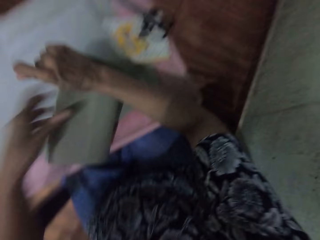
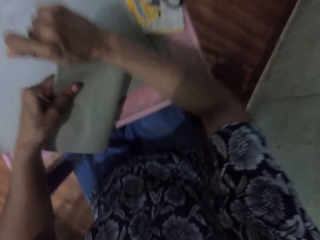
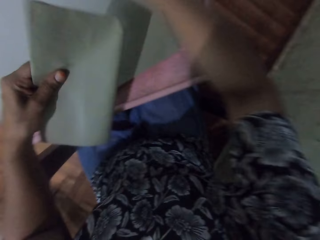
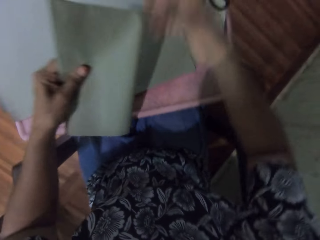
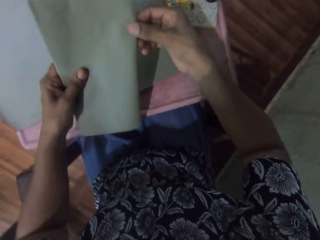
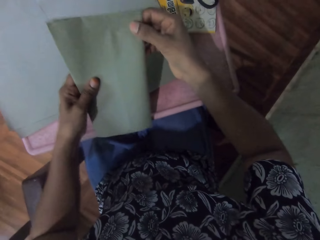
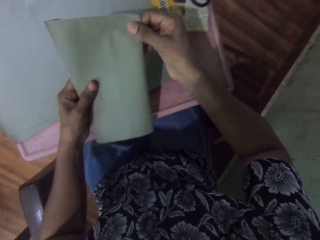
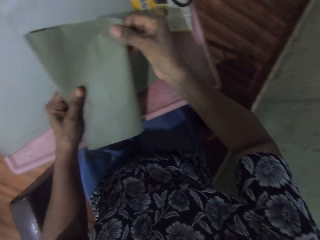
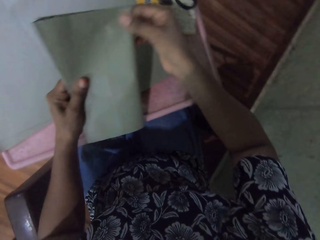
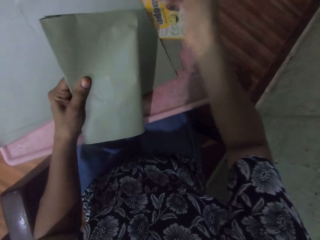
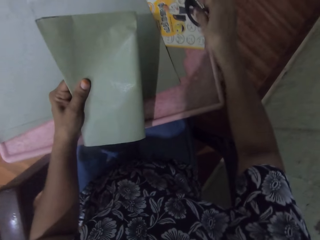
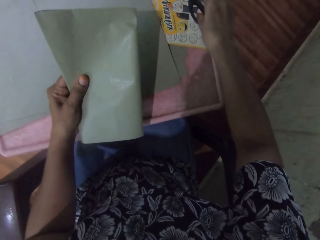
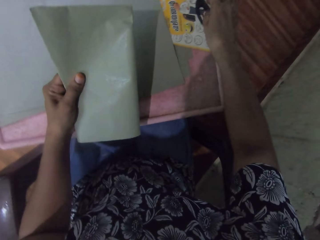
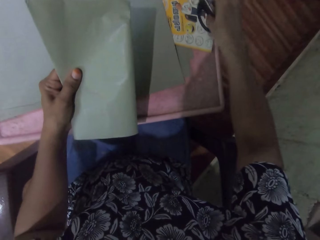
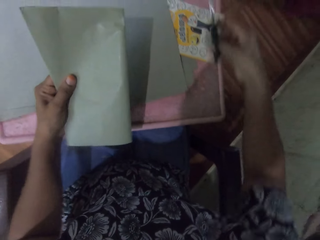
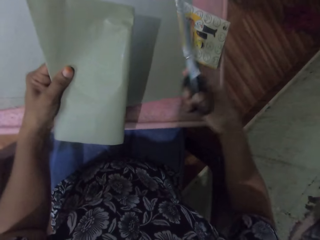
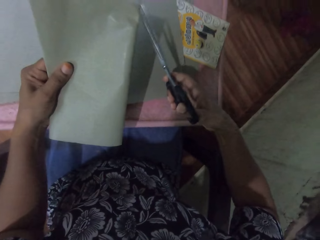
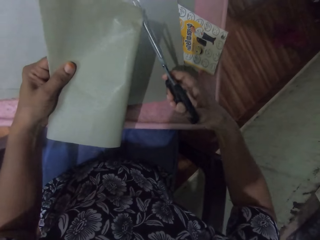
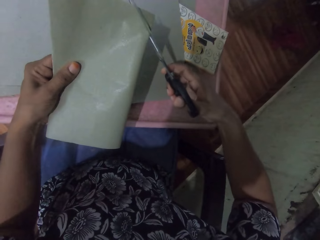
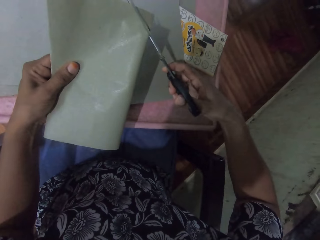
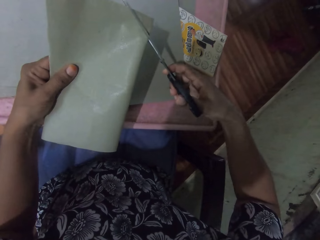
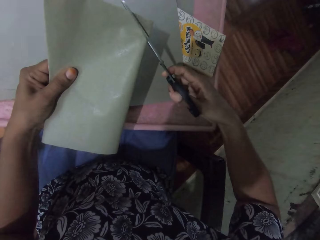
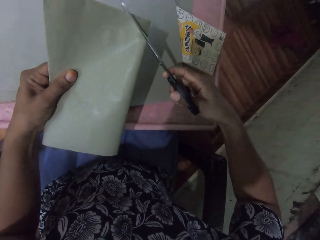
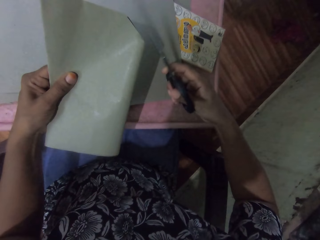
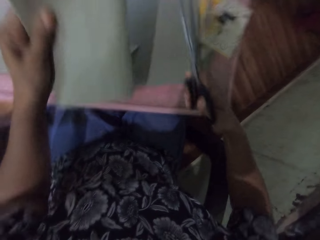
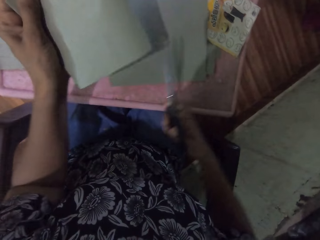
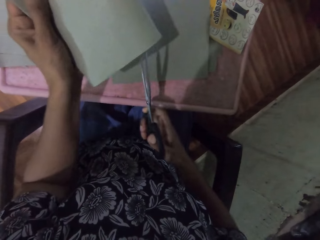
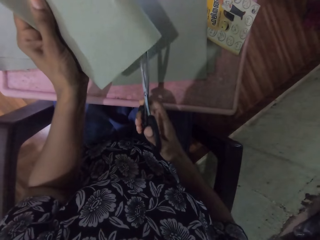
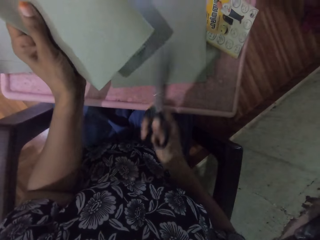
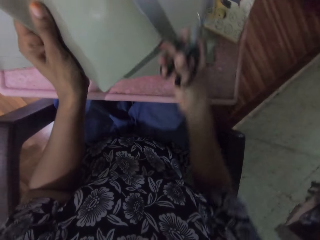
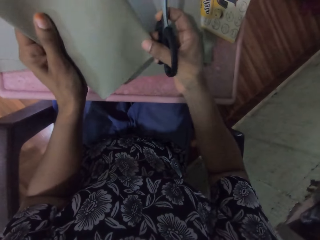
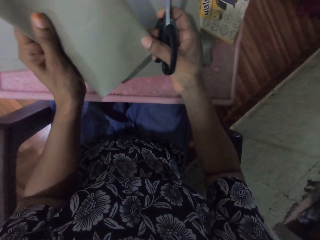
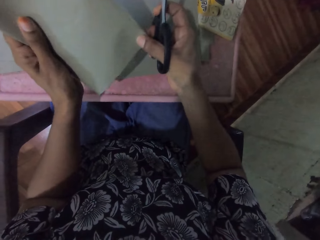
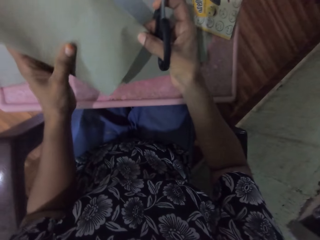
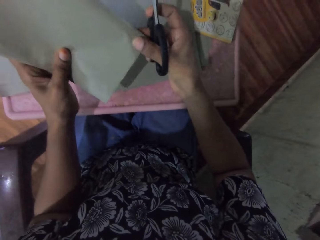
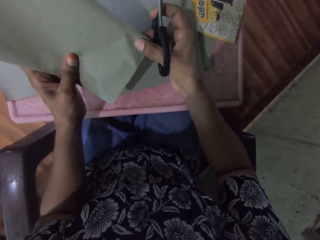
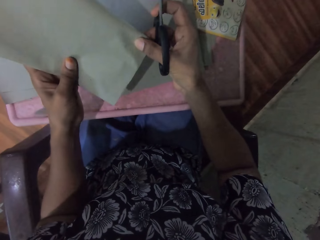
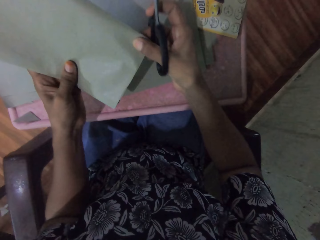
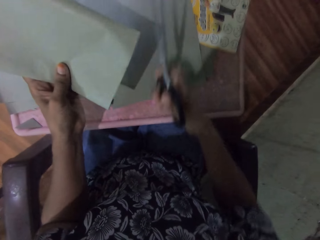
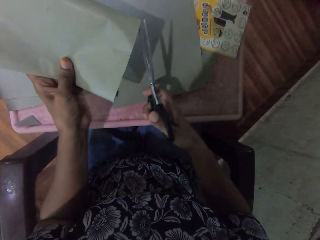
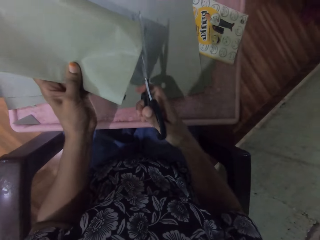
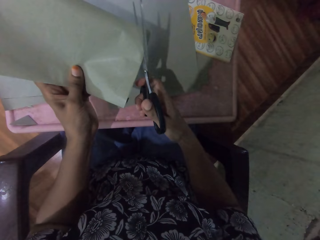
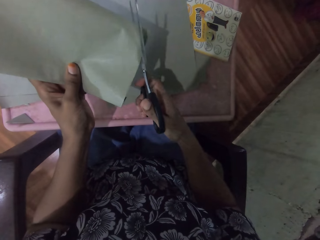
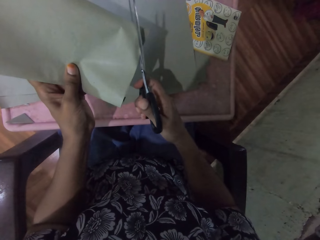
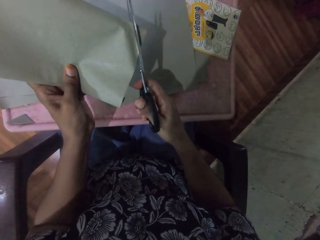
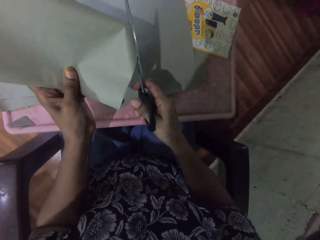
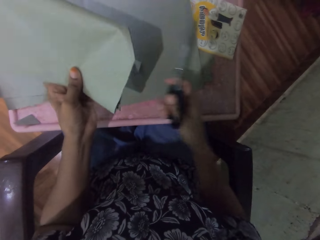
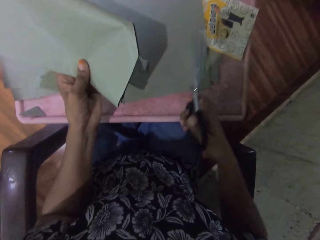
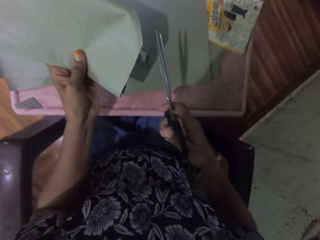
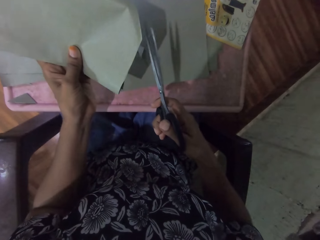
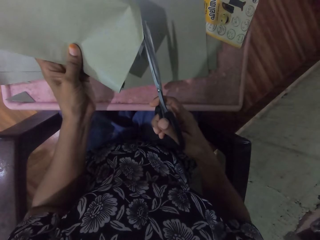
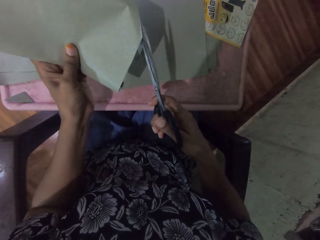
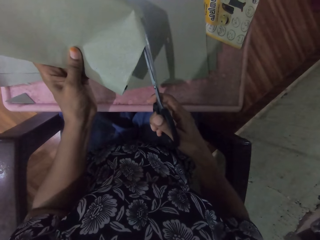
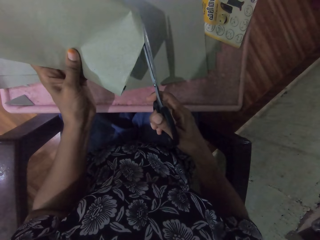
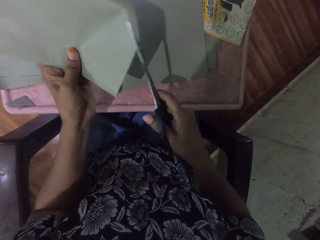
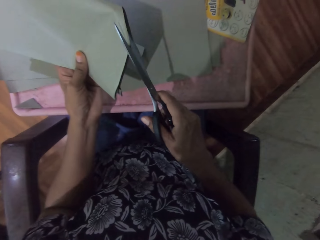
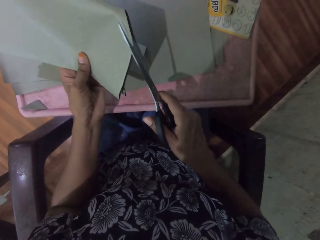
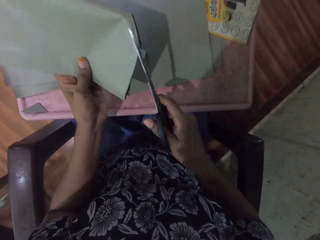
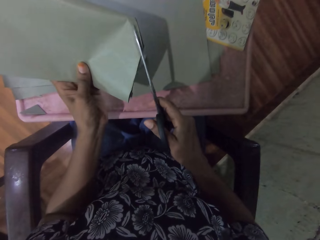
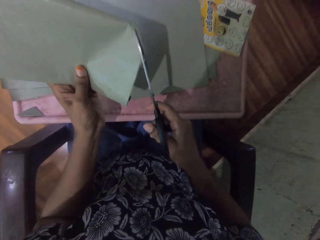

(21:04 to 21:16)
The camera wearer picks the scissors from the board with her right hand. She cuts the wrapping paper with the scissors in her right hand. She adjusts the wrapping paper with her right hand. She holds the paper. She cuts the wrapping paper with the scissors in her right hand.

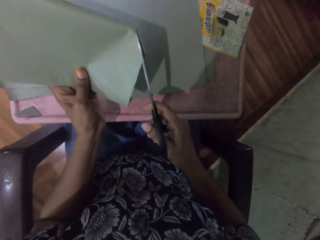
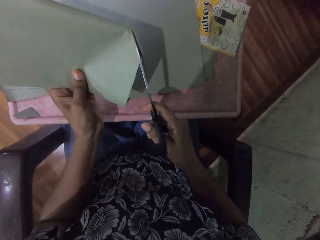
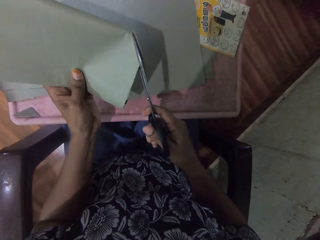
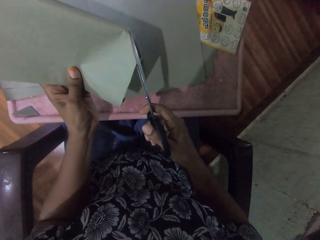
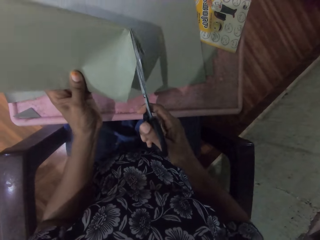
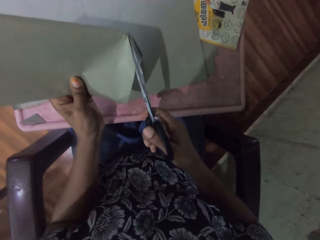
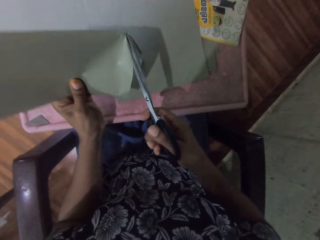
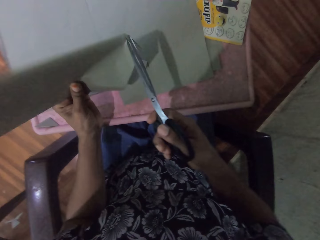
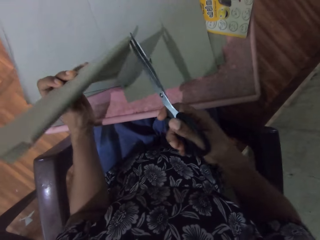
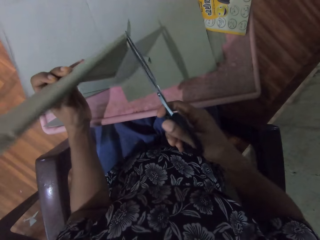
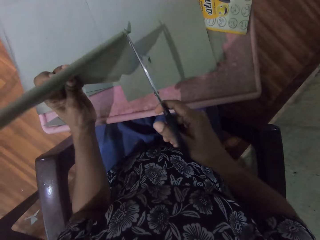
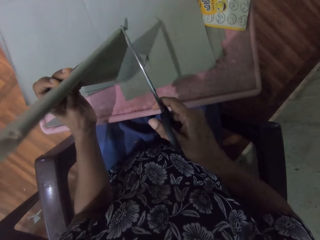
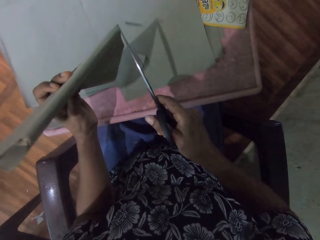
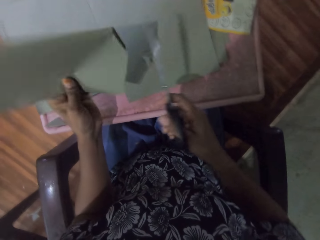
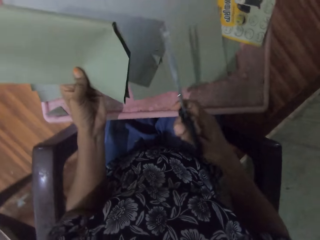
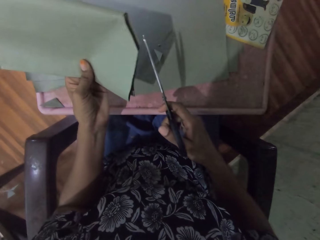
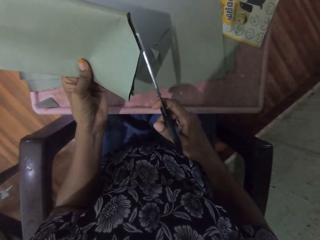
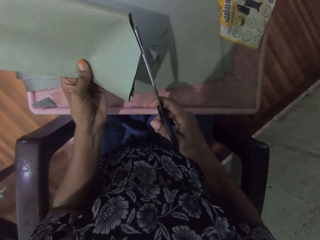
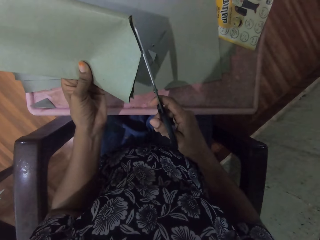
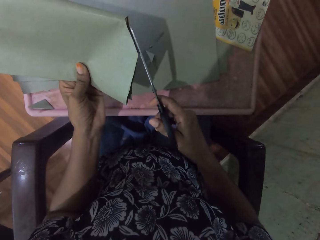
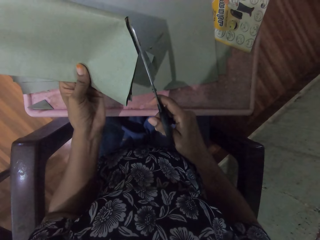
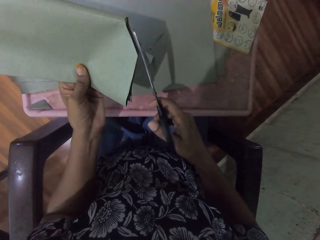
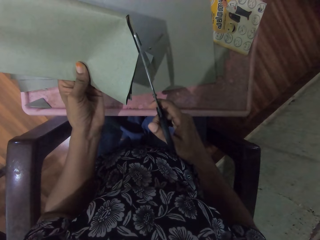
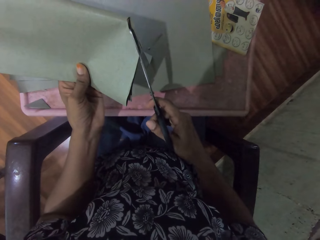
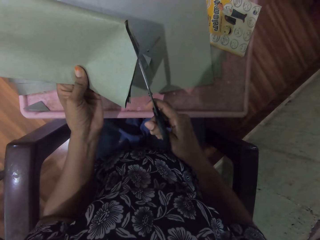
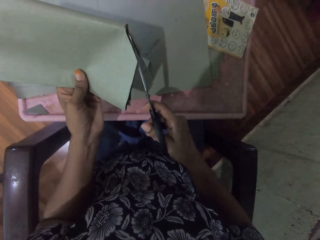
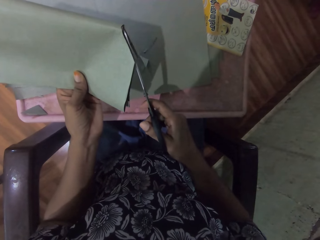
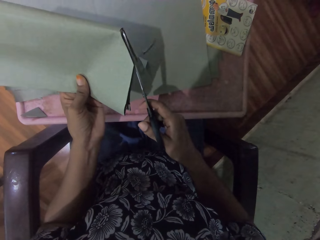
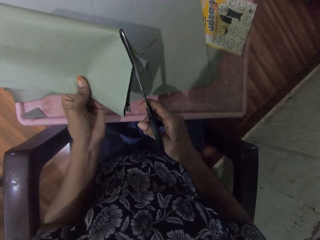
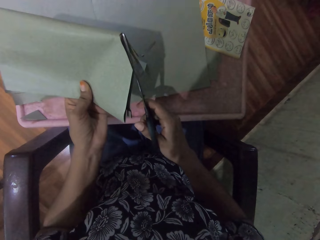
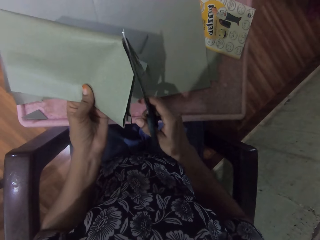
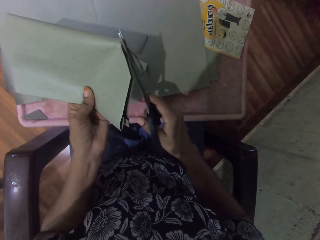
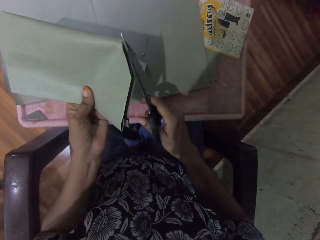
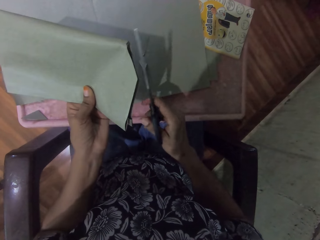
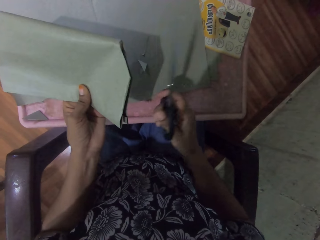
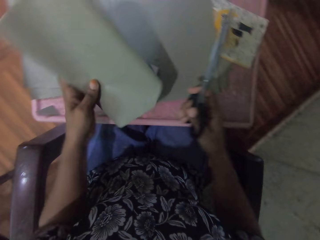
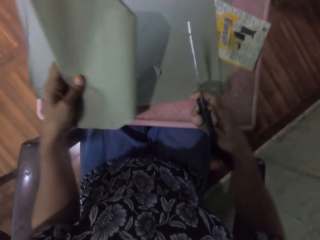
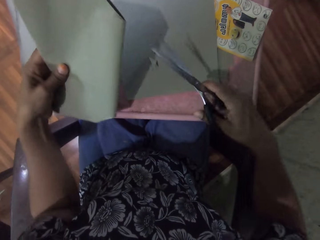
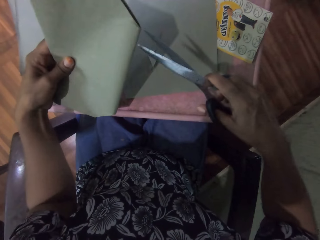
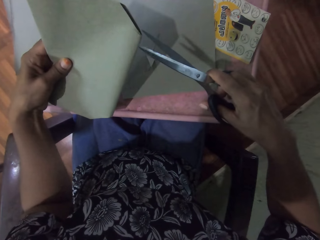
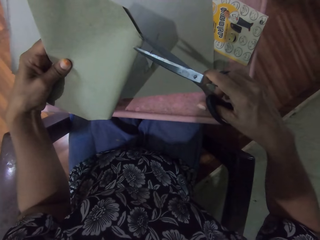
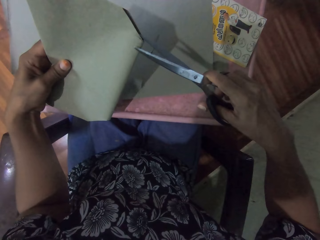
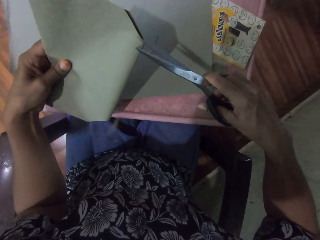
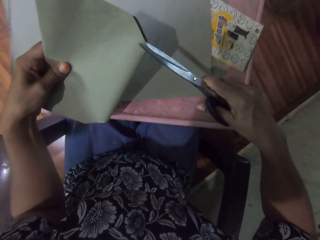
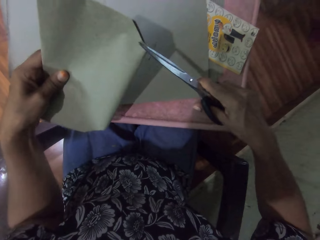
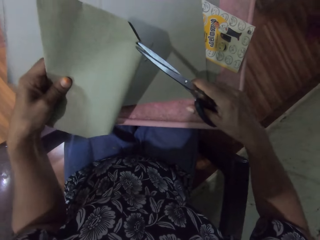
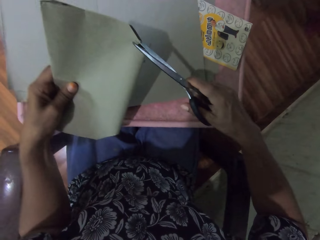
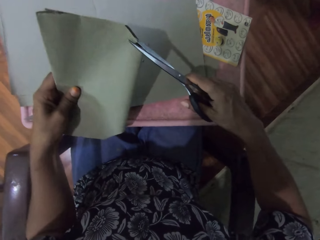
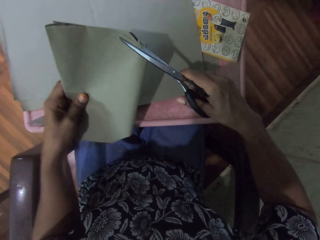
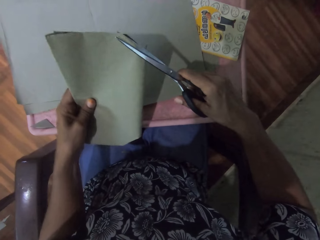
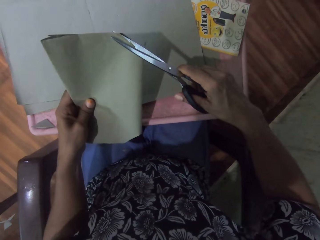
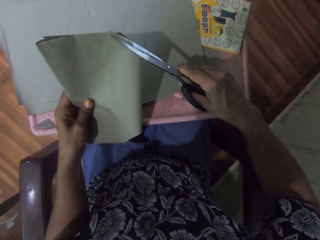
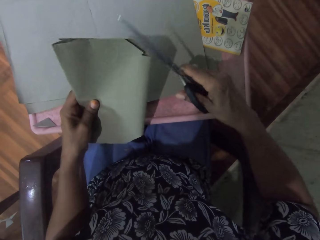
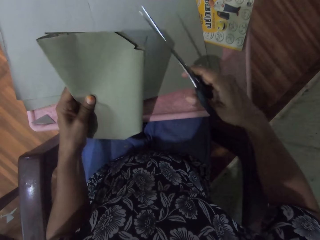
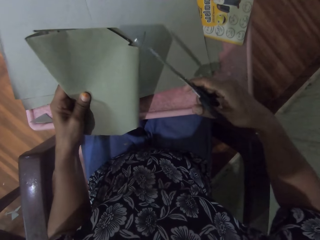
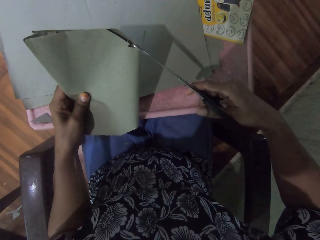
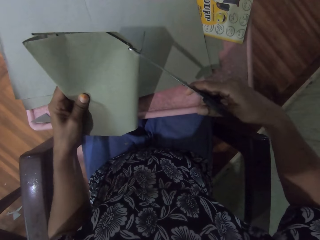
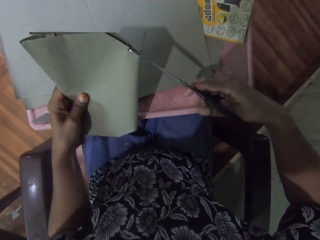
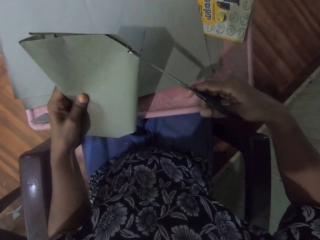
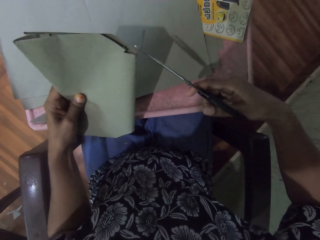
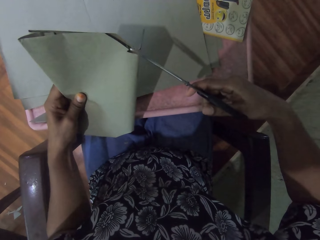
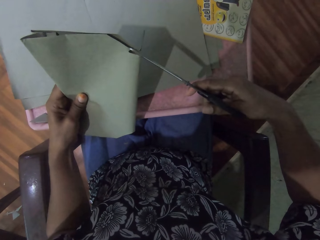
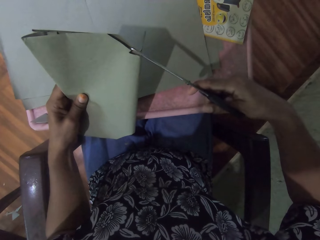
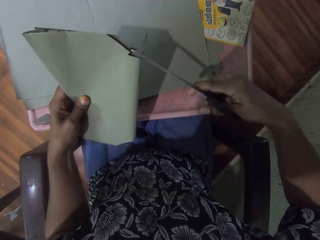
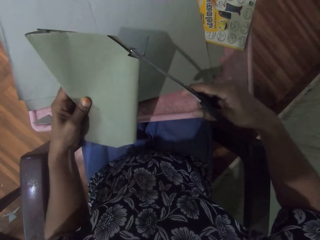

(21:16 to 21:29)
The camera wearer cuts the wrapping paper with the scissors in her right hand. She does so repeatedly.
